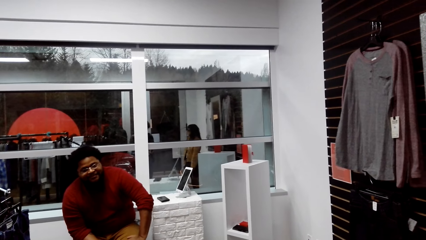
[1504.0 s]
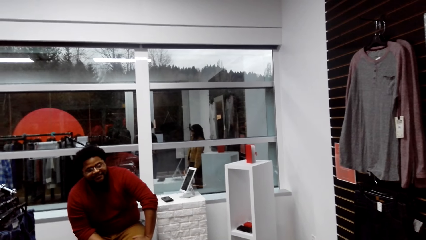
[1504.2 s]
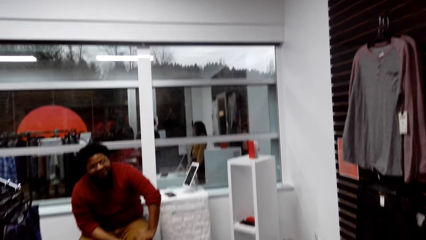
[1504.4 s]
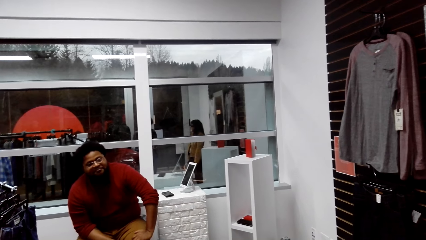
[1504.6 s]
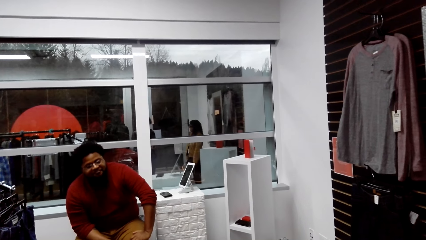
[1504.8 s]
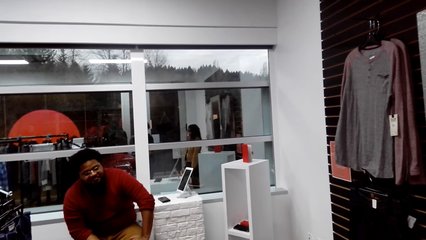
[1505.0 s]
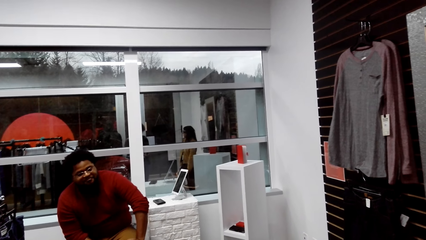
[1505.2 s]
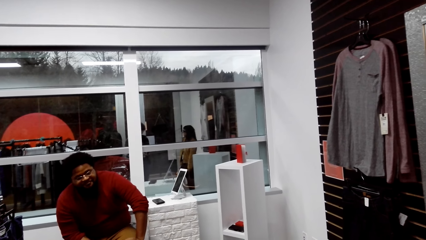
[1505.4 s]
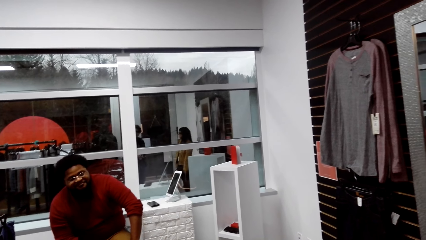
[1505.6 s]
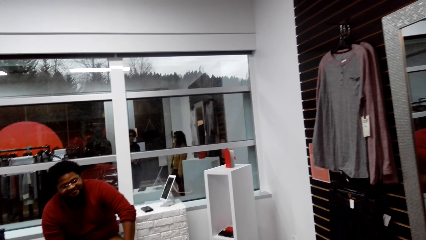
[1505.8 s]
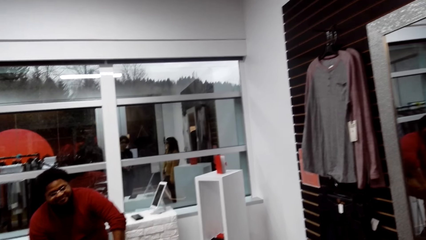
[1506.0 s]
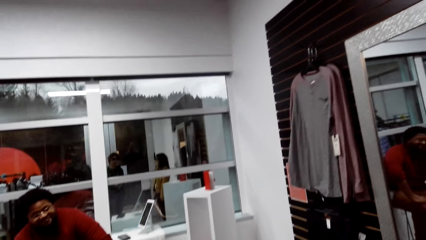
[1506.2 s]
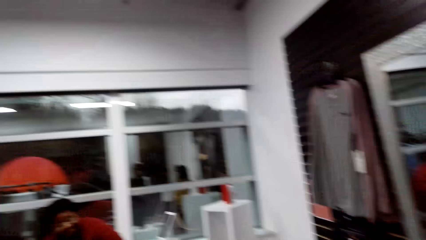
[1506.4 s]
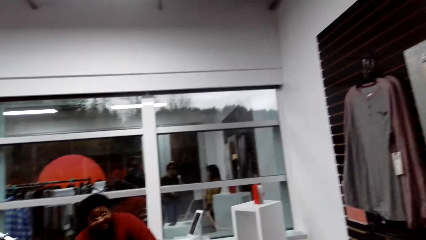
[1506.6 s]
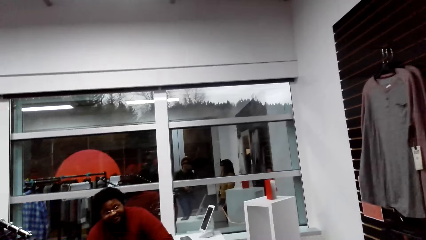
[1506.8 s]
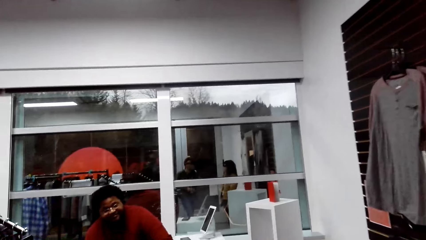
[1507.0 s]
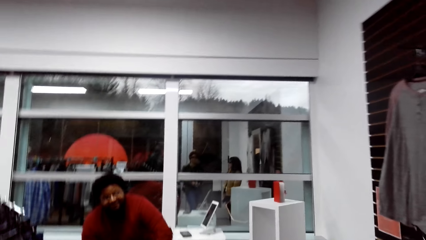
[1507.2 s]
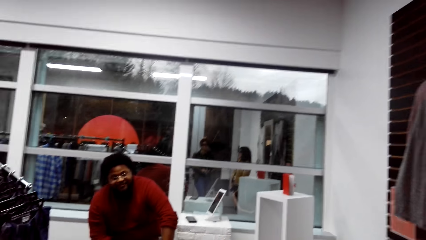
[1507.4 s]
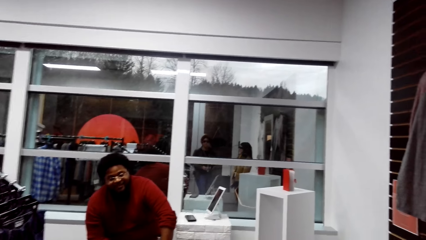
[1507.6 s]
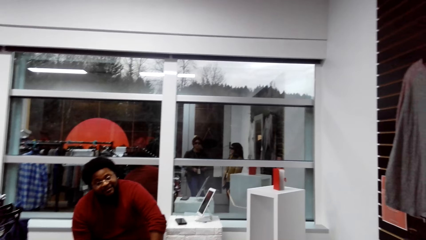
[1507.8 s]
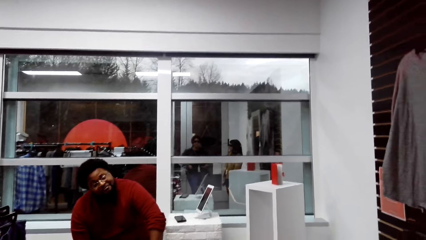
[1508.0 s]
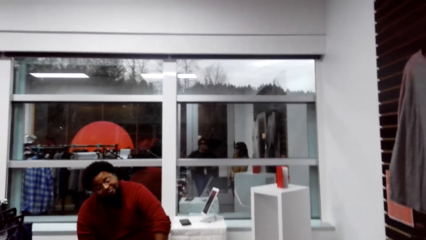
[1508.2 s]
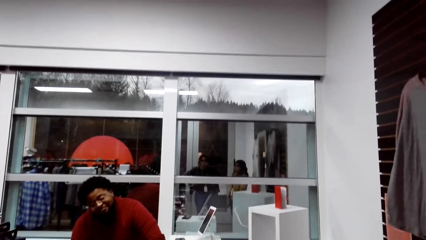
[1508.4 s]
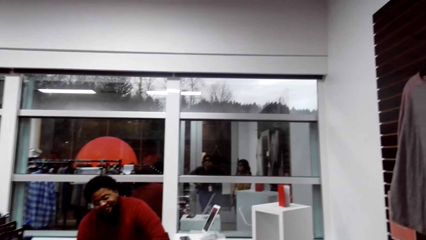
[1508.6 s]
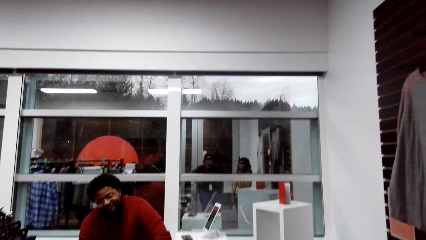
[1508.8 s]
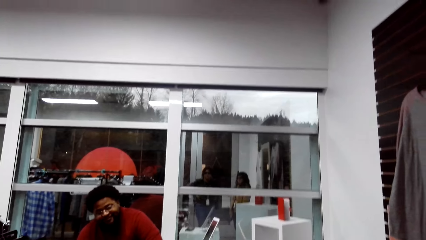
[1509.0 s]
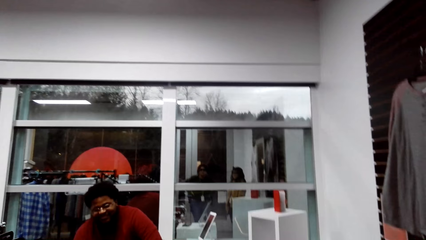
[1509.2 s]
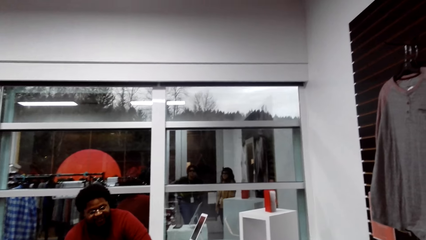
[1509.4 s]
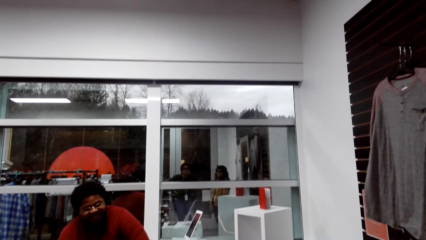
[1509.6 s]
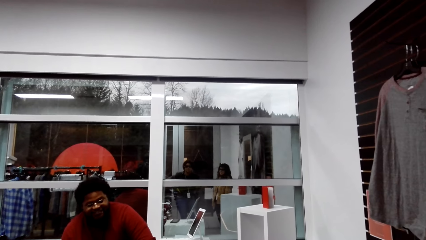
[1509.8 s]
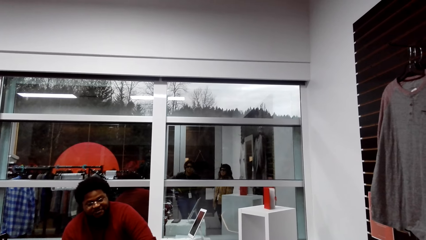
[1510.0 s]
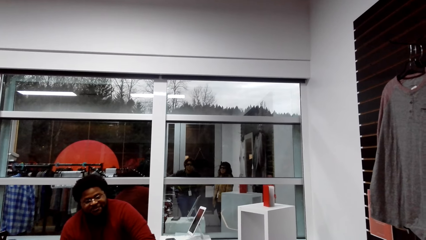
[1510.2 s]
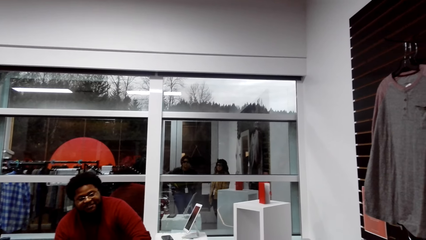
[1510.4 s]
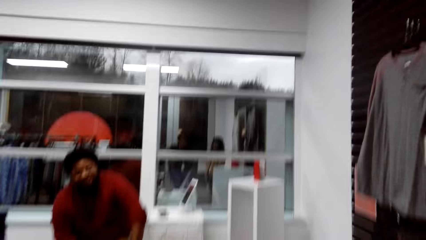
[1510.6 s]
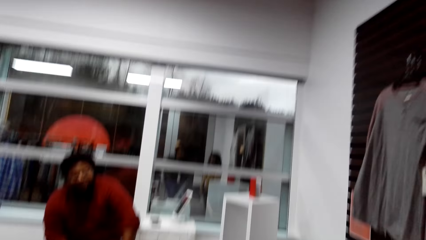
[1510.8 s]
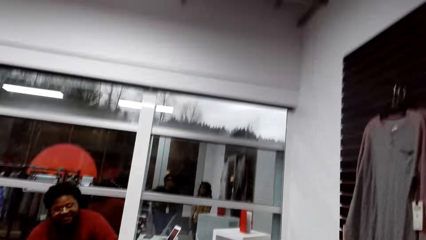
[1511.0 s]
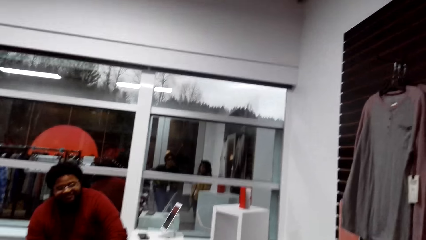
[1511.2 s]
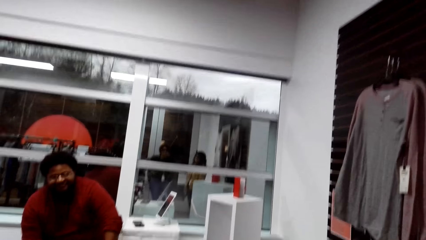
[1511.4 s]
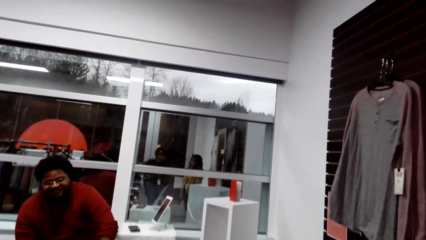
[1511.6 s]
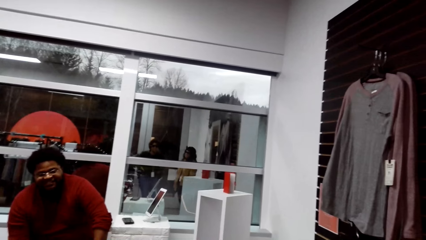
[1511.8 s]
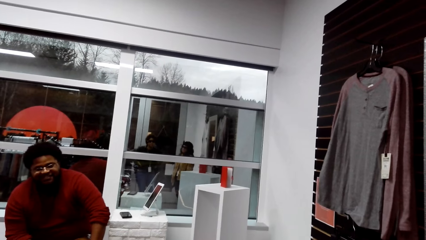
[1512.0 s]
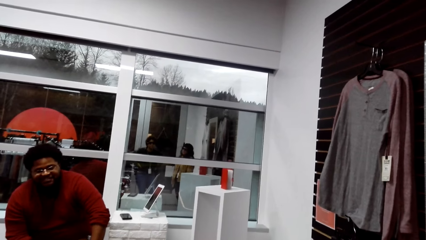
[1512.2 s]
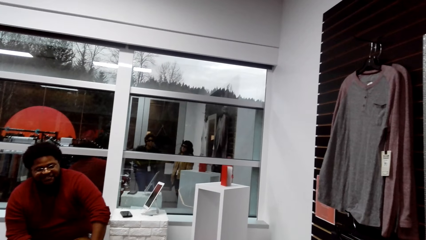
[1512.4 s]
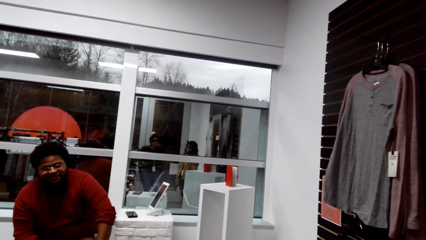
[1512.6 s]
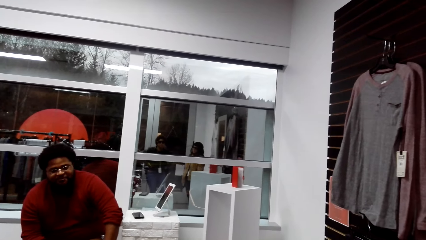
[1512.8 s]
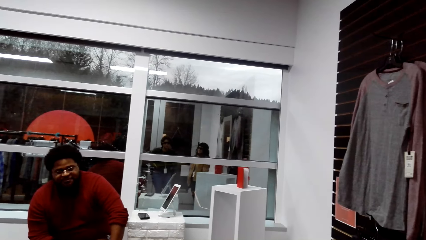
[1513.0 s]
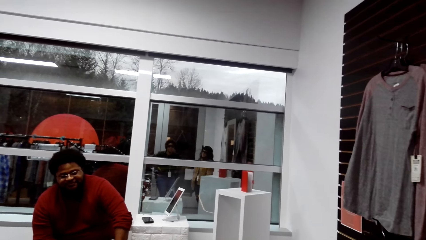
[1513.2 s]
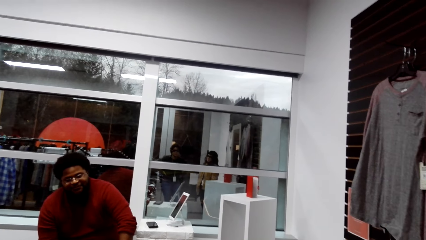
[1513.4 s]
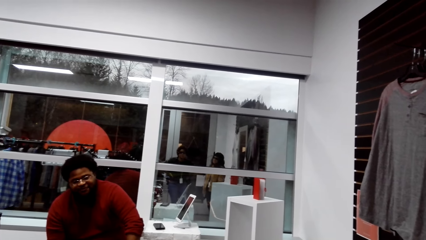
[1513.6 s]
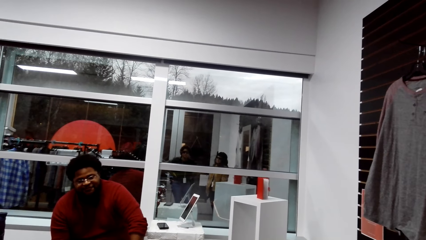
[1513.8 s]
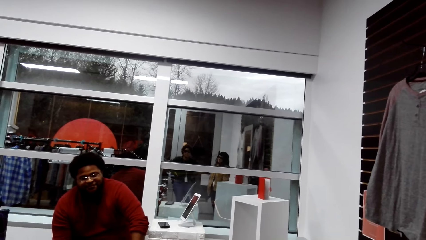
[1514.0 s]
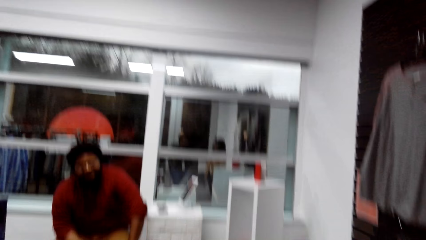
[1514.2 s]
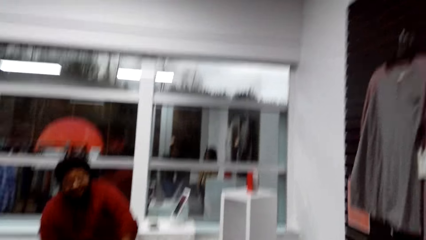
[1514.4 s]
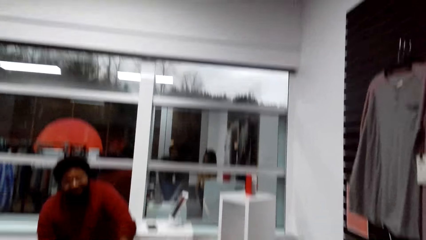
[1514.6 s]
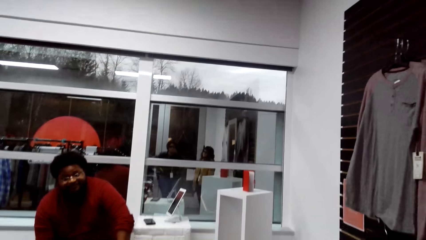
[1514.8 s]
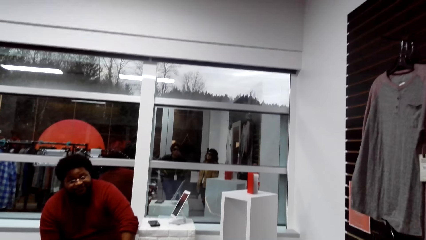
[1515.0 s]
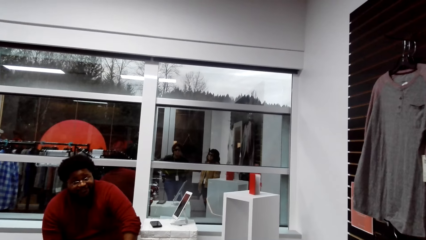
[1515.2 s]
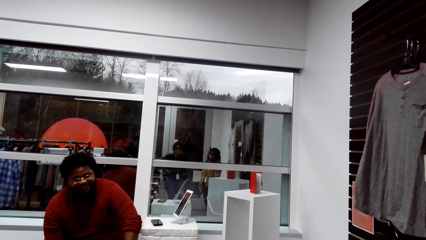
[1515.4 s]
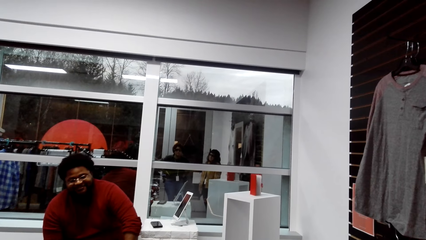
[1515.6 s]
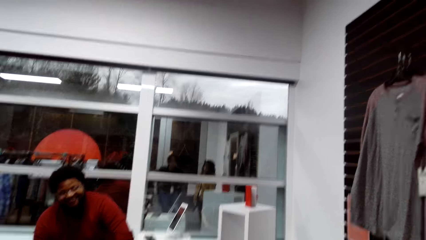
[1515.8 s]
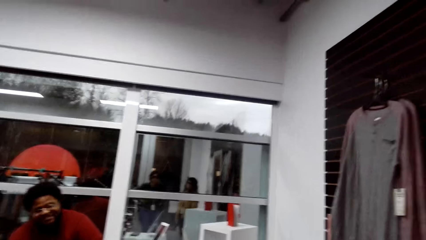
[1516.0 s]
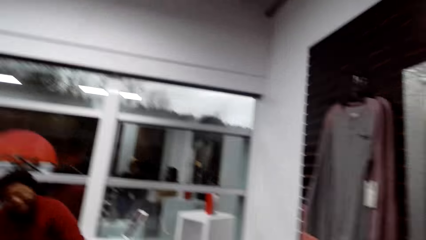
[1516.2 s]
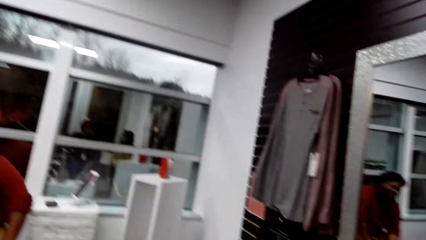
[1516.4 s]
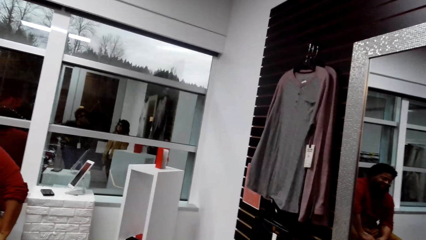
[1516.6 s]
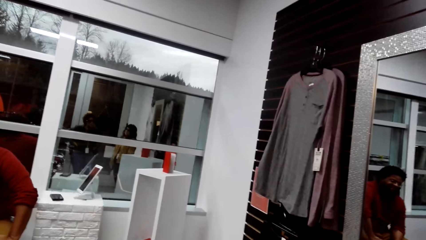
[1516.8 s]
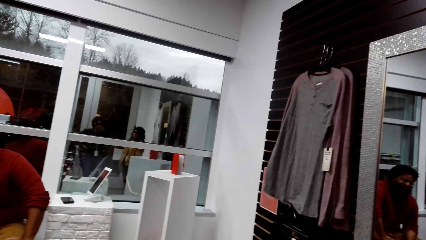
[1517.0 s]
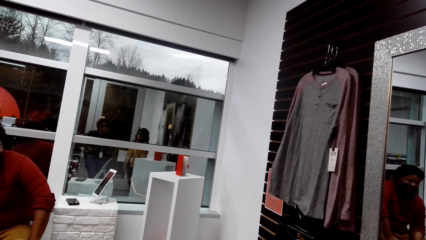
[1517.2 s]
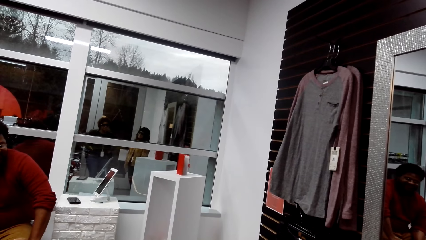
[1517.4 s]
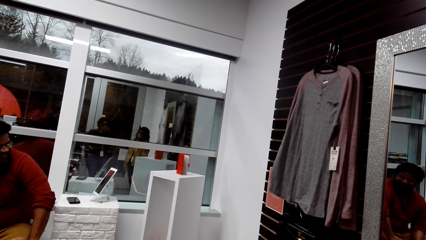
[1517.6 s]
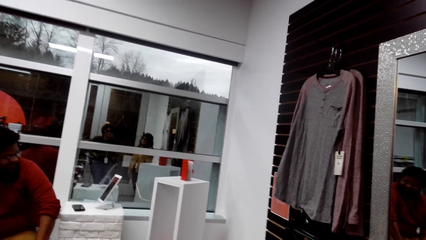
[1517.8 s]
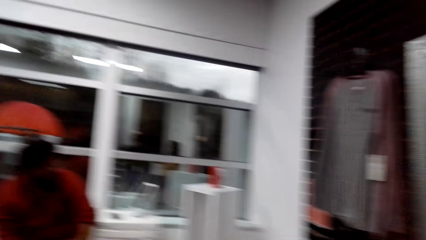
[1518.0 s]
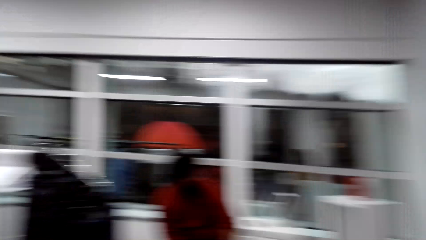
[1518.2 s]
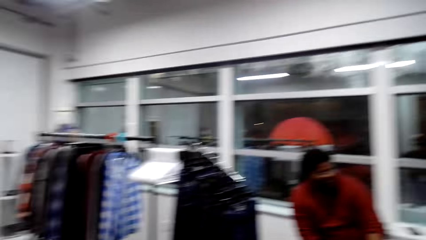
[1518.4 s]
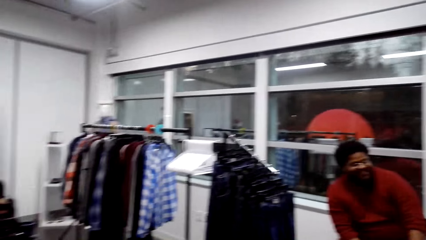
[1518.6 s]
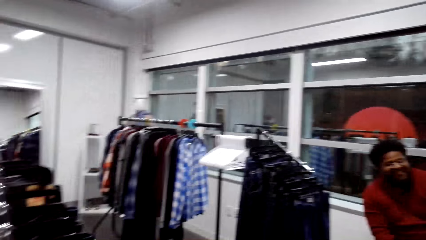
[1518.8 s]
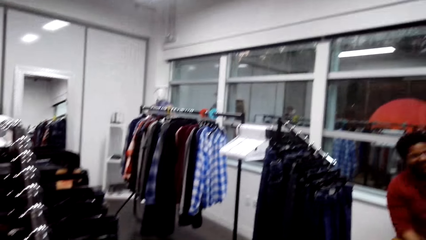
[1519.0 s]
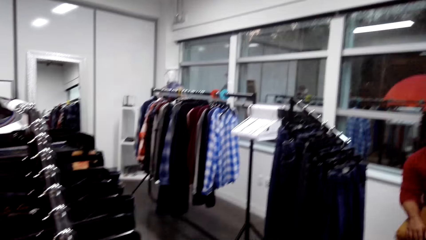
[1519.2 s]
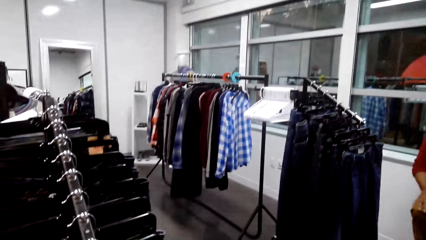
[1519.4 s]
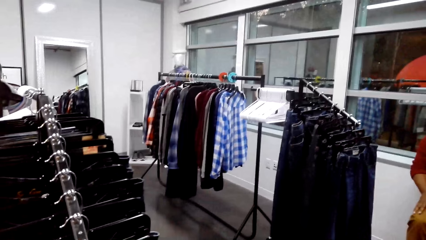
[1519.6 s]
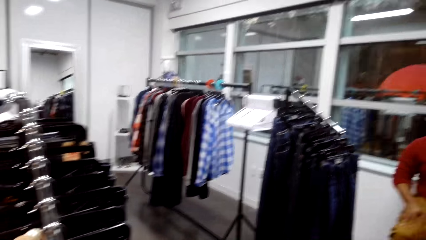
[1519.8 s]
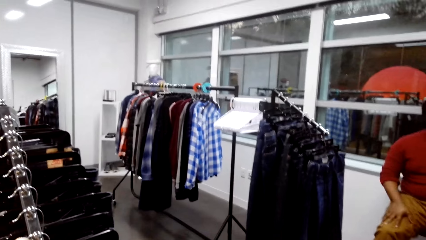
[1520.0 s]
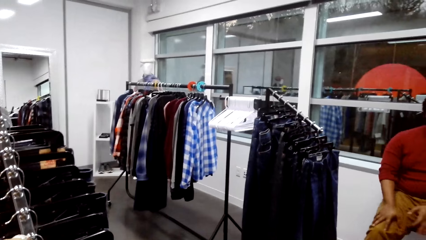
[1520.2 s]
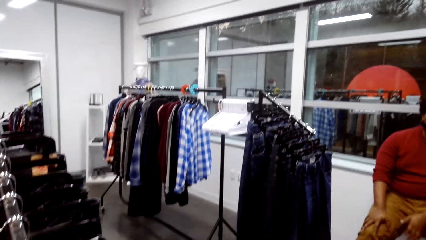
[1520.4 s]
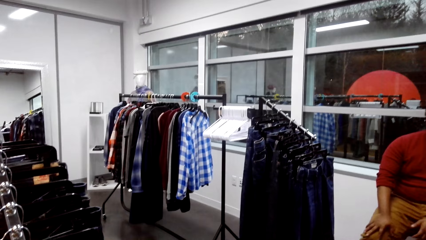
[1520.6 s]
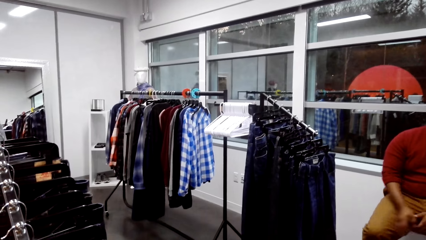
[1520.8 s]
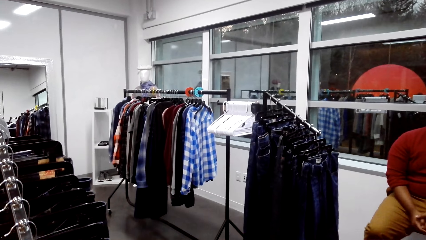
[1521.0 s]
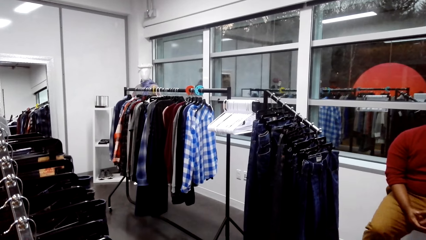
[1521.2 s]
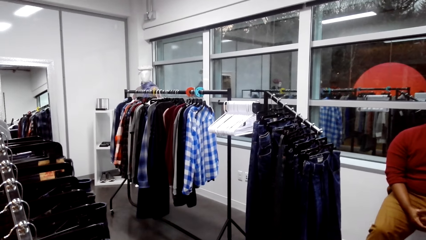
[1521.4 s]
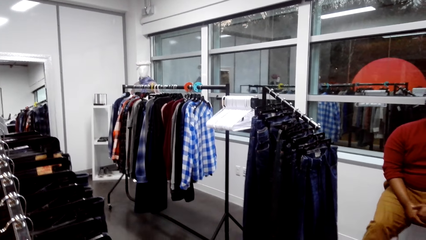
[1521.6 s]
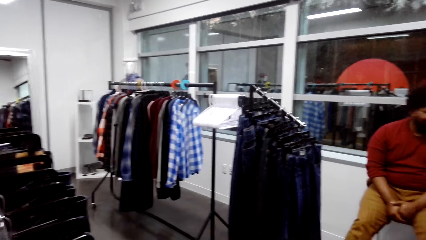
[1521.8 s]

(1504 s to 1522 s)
A man makes gestures to the camera wearer. The man talks. The camera wearer talks. They stare around the shop.
